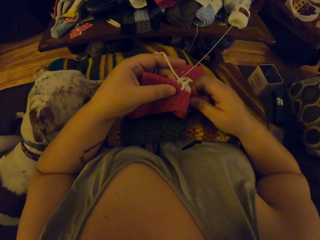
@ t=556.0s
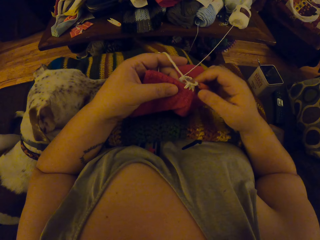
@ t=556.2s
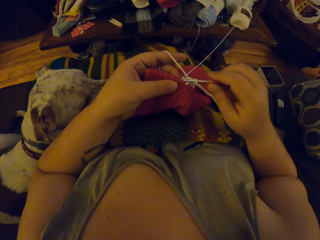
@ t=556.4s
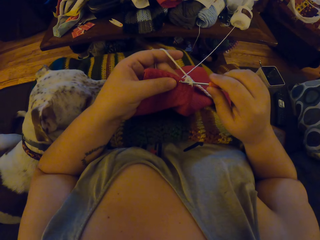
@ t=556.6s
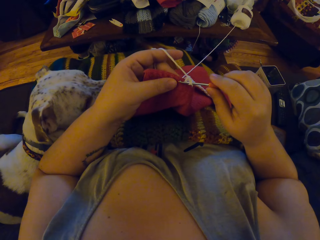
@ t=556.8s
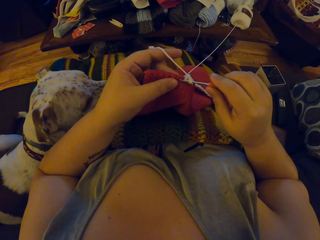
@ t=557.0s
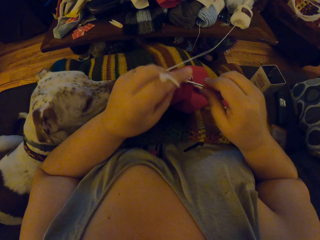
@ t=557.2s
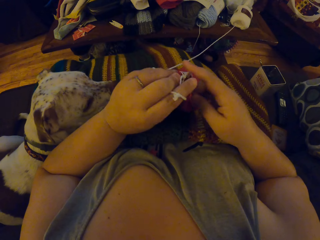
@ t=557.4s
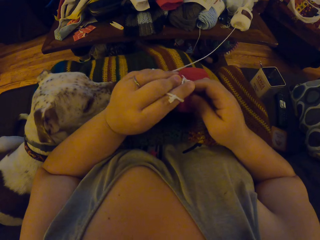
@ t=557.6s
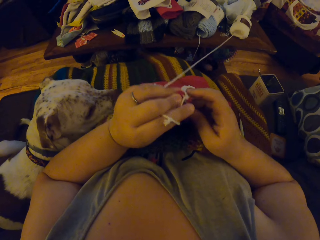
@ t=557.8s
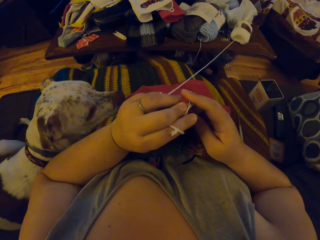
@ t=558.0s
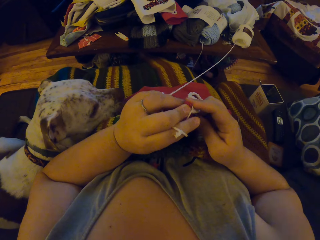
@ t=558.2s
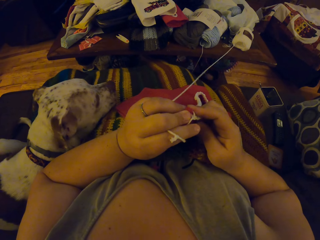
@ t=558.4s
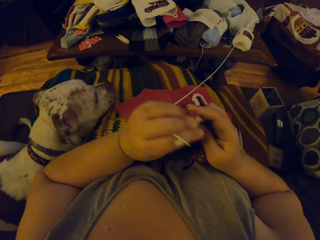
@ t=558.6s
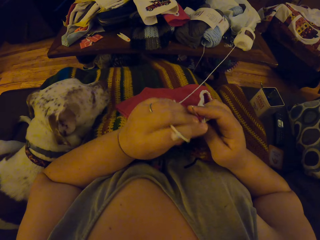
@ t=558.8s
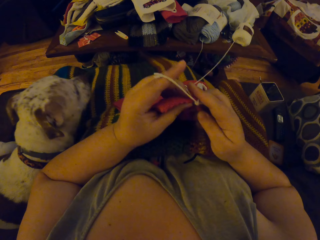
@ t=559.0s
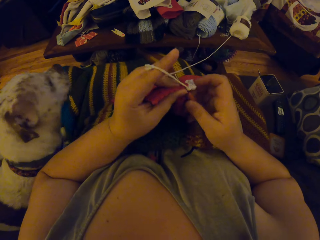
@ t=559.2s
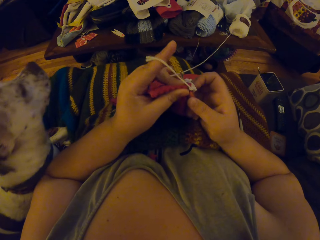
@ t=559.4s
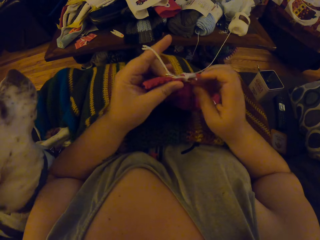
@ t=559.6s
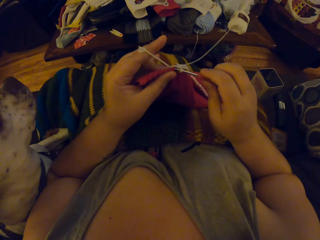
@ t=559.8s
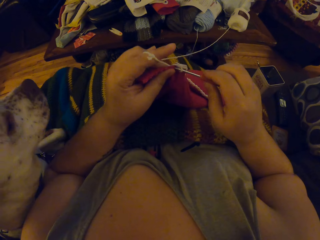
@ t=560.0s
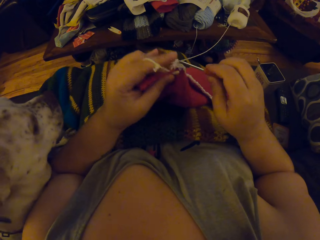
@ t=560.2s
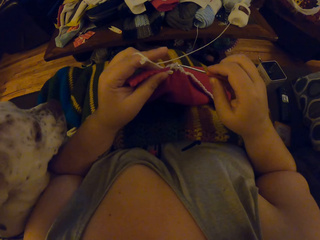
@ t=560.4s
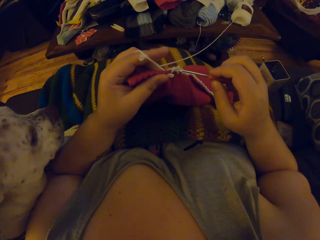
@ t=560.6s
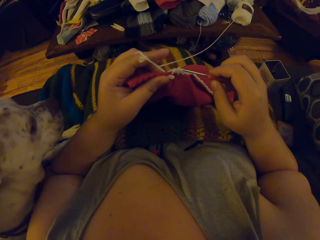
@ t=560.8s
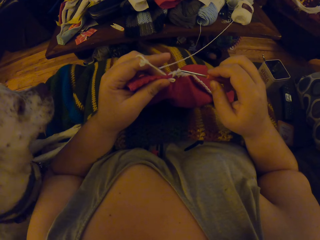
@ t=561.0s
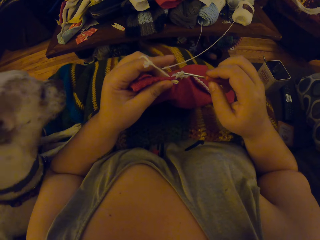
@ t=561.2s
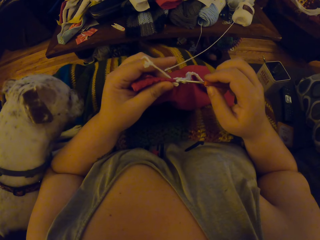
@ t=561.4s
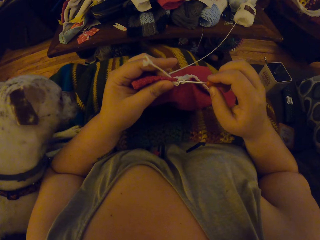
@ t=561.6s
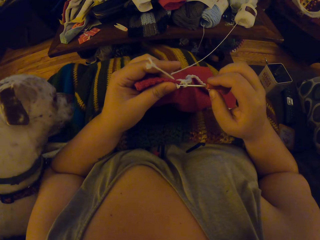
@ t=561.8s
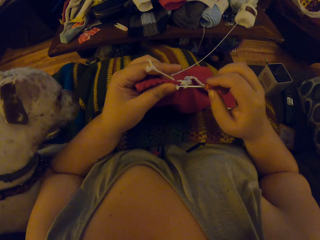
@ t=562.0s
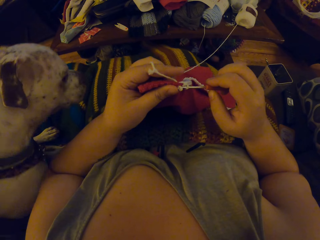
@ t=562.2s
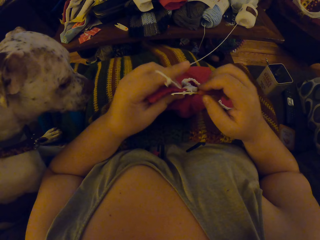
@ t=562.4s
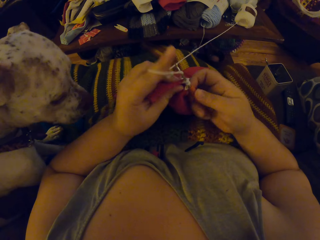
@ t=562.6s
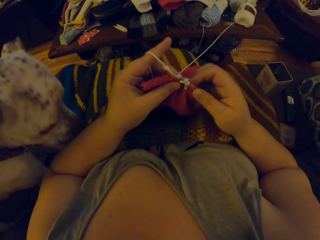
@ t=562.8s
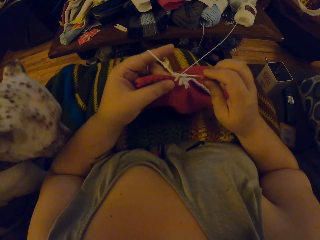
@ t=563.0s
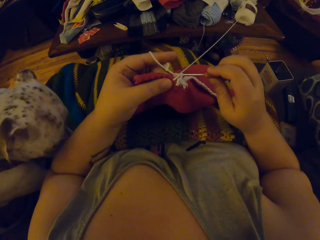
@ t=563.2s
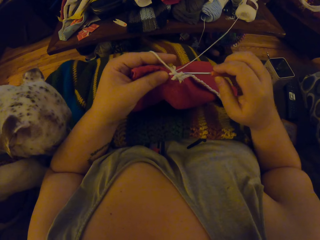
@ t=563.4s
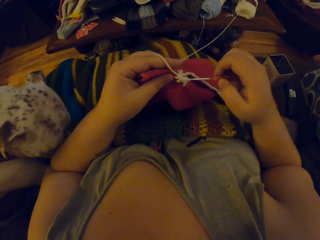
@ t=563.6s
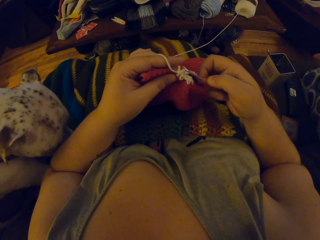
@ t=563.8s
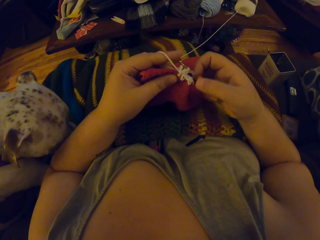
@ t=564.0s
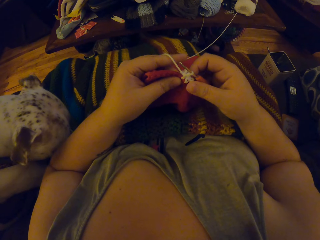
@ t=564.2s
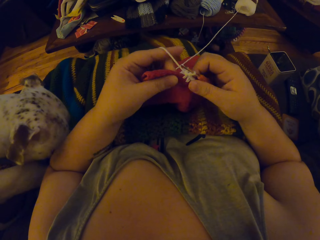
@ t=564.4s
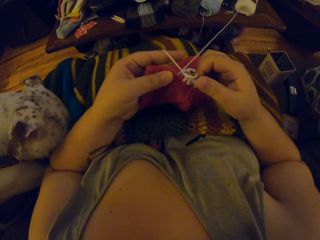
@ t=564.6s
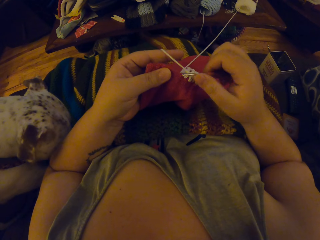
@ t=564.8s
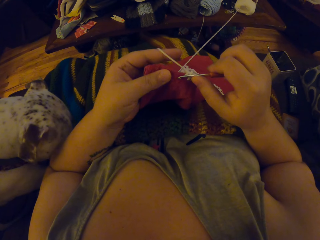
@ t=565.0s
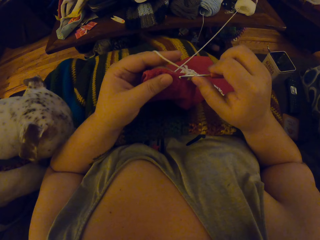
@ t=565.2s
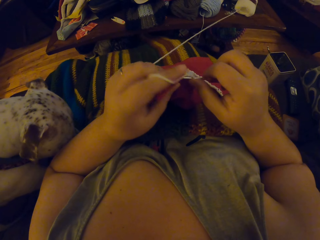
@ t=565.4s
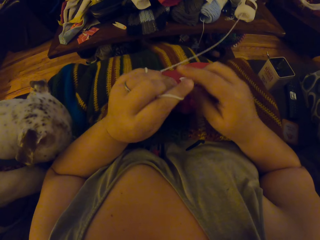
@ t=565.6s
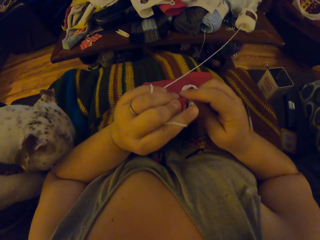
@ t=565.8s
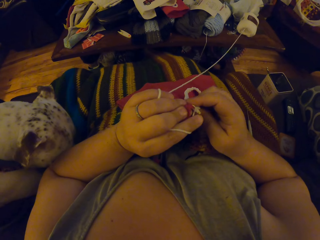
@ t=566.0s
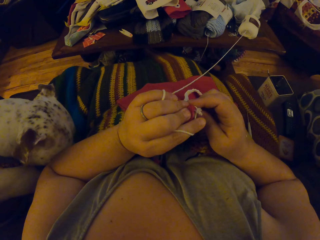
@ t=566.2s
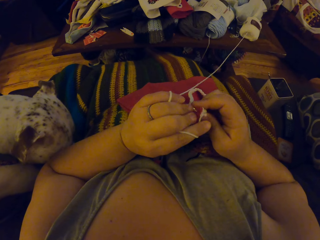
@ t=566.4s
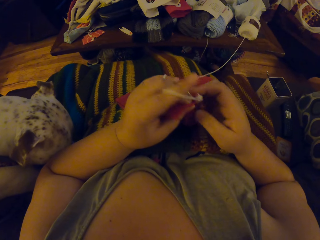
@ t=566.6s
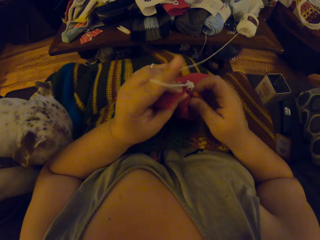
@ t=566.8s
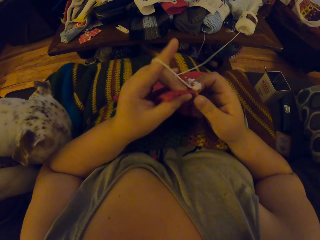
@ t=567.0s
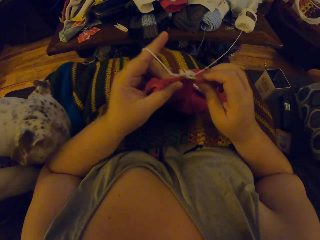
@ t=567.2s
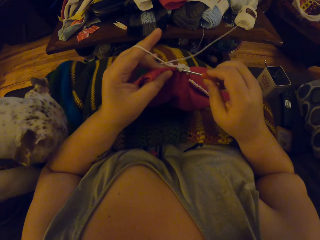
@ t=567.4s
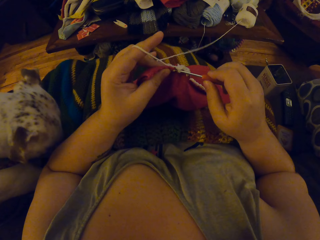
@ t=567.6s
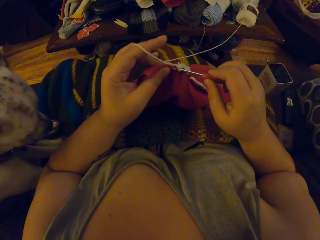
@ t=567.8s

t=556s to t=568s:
The camera wearer puts back the seam ripper. They crochet the cloth with a white yarn with a crochet hook. They hold the crochet hook. A dog puts its head under the camera wearer's arm.

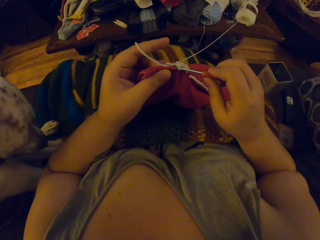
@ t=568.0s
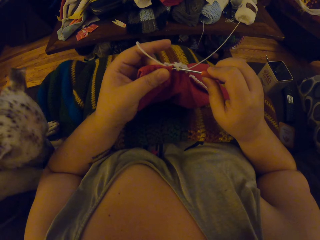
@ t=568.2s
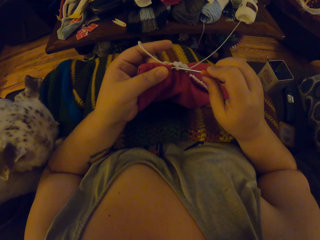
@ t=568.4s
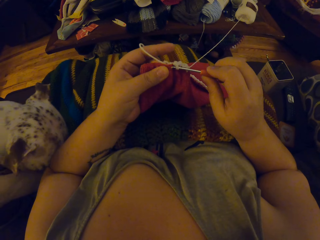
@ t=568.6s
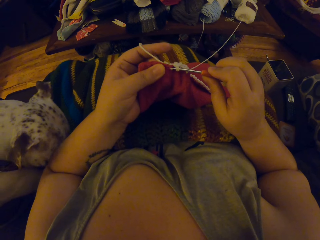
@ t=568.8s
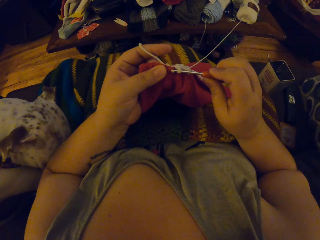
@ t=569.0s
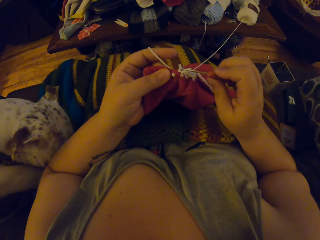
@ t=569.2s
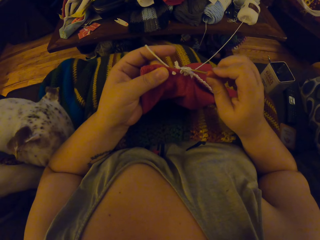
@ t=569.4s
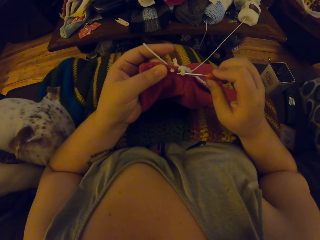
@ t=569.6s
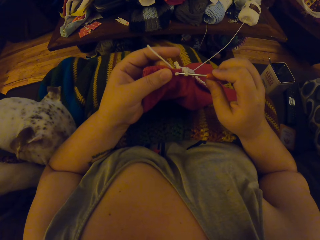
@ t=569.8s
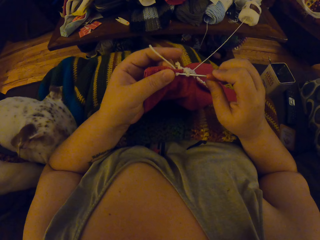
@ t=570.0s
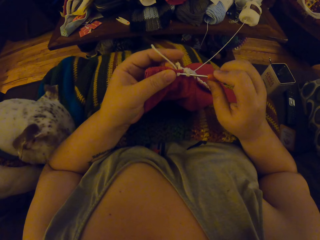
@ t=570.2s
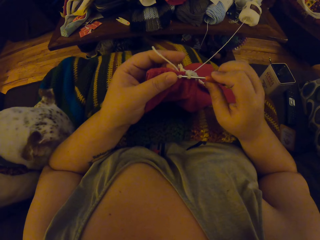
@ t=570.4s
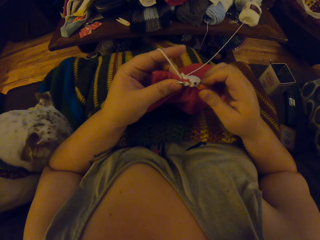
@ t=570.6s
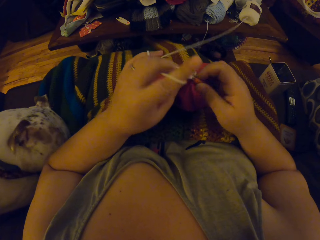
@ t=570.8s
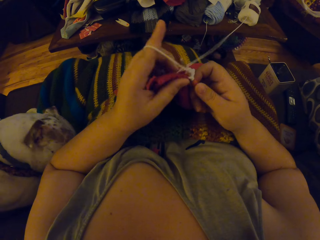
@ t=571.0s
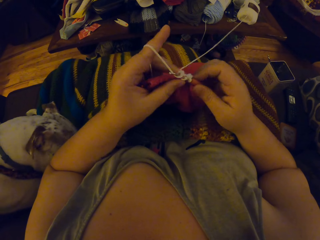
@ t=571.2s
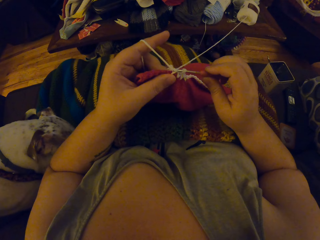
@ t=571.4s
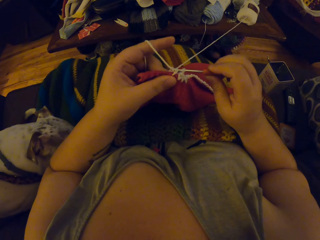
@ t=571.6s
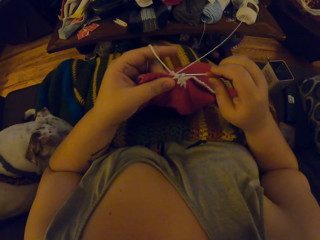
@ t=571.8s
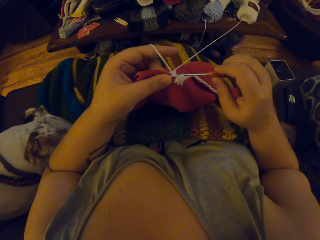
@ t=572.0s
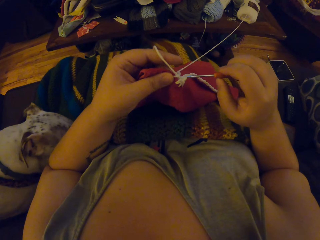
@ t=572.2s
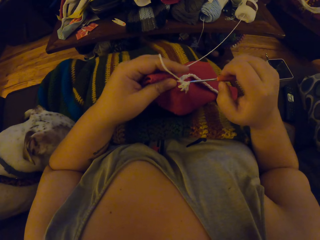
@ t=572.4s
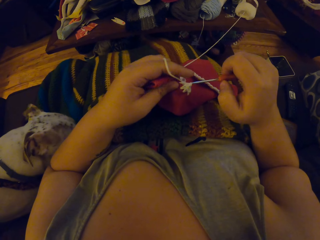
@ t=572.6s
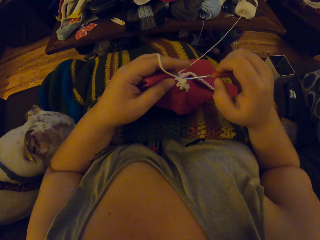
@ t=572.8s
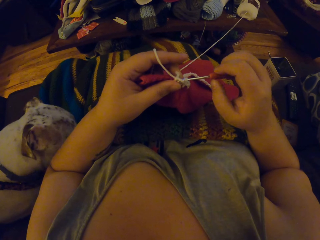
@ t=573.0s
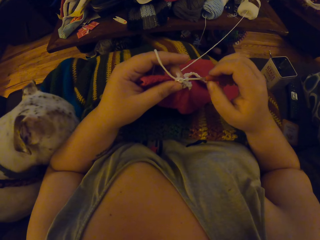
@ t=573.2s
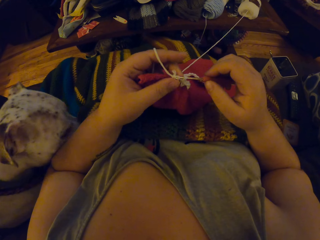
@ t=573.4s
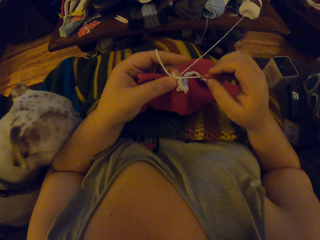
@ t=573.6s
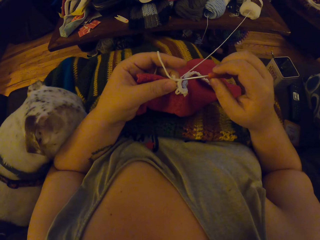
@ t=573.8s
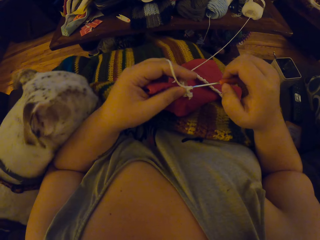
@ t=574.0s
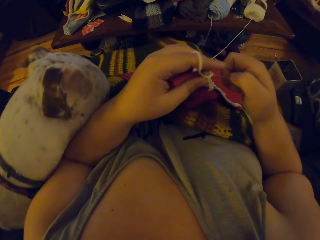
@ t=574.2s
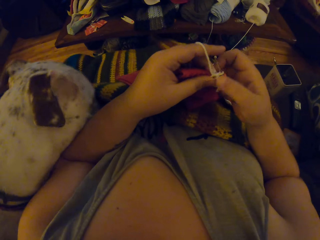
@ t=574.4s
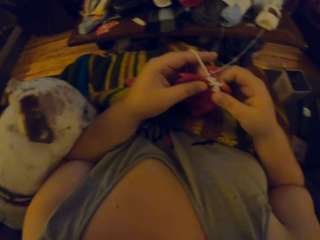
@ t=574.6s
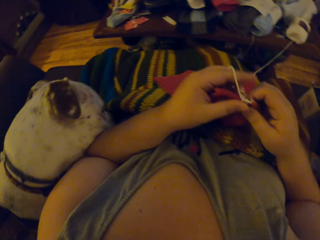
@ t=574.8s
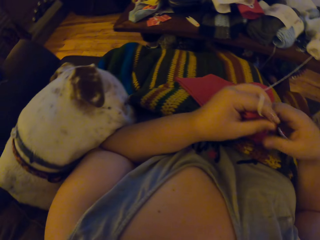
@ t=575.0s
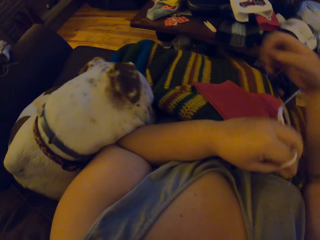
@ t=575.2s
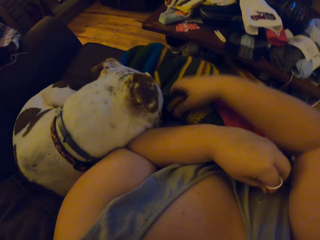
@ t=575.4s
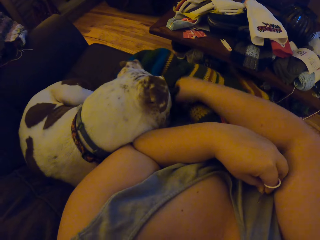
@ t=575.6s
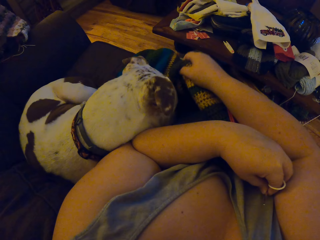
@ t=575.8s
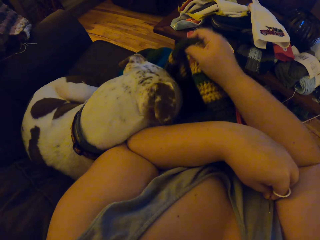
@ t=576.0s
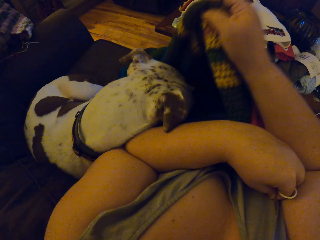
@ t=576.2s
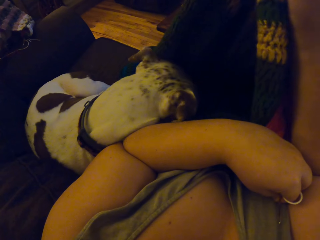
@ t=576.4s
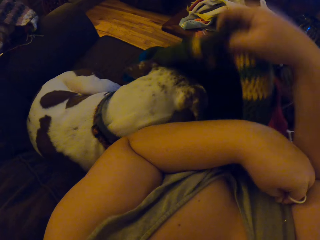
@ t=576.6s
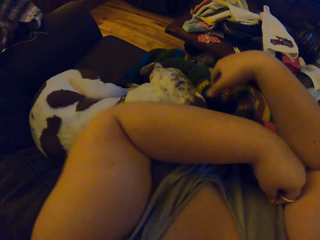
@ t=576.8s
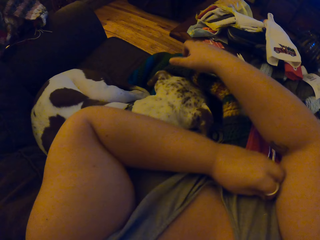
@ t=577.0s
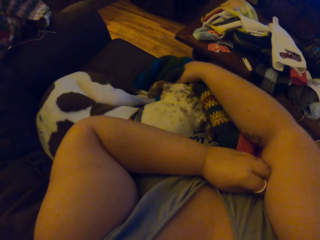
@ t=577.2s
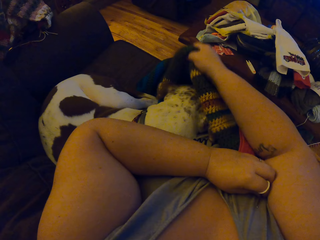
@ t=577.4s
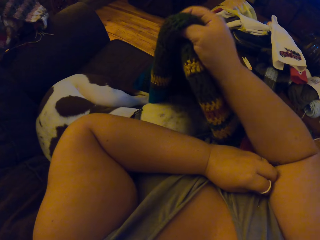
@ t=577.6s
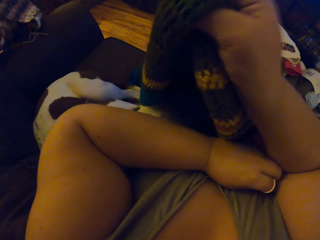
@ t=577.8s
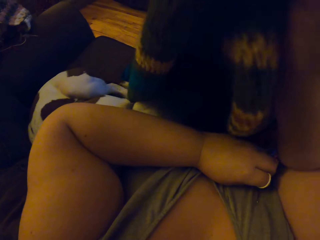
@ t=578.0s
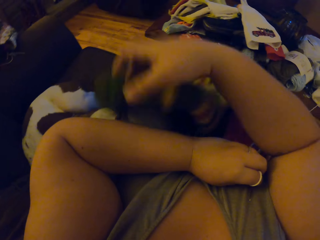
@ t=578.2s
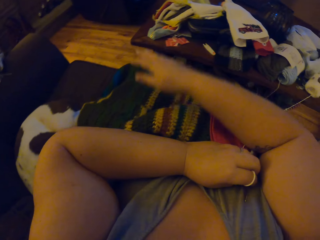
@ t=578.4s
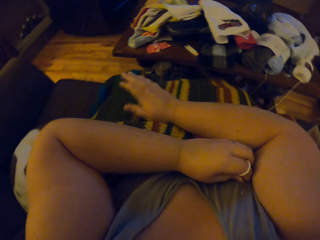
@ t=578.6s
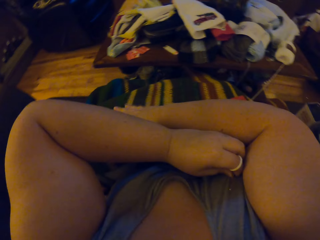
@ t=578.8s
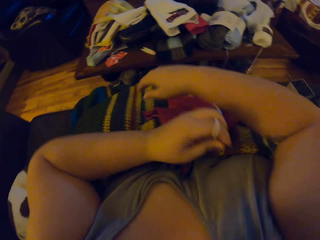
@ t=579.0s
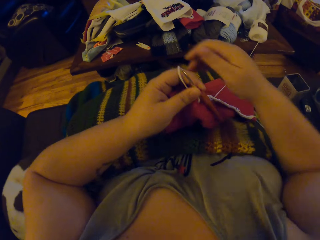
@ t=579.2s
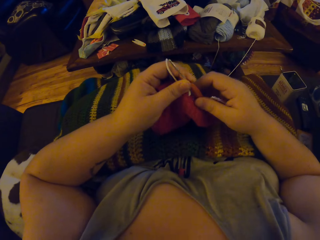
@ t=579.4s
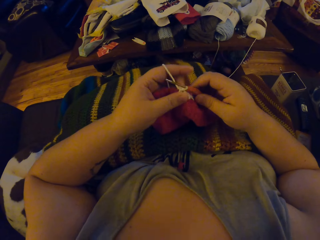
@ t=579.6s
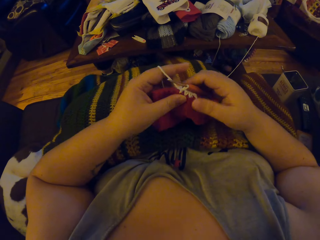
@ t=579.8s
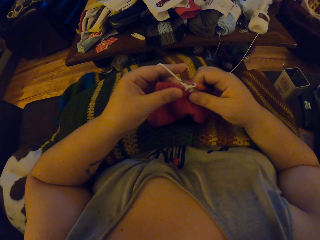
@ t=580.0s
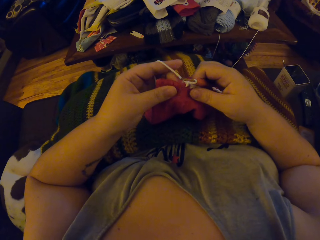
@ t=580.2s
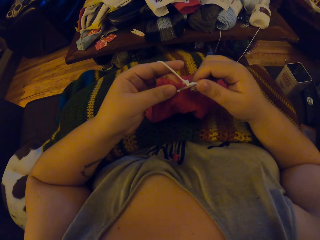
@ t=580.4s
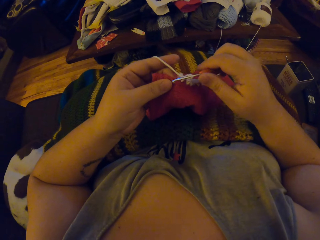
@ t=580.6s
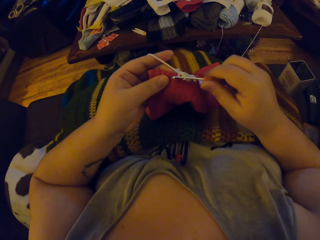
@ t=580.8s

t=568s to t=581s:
The camera wearer drags a cloth off the dog. They cover the dog with a woolen fabric. They crochet the cloth with a white yarn.
